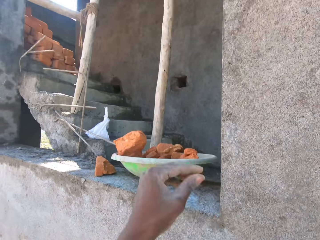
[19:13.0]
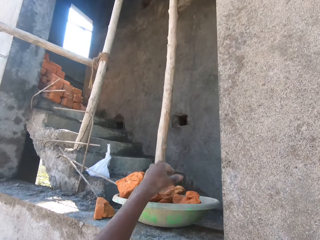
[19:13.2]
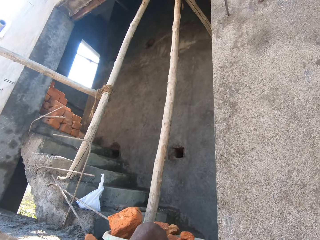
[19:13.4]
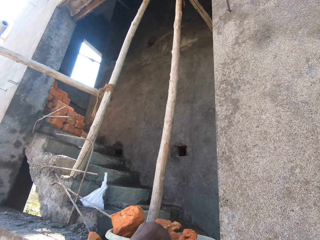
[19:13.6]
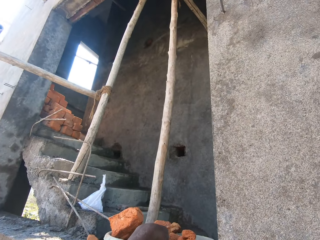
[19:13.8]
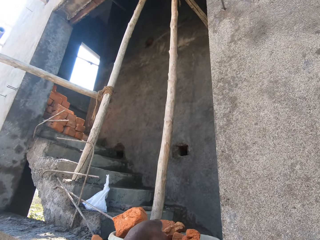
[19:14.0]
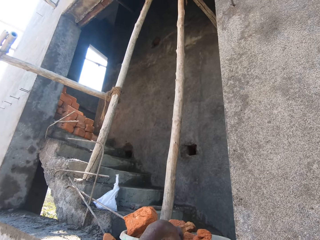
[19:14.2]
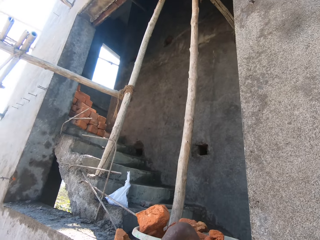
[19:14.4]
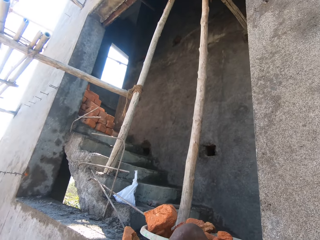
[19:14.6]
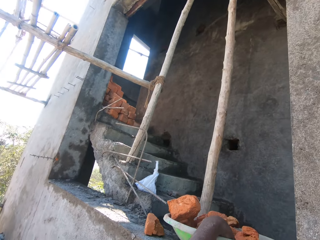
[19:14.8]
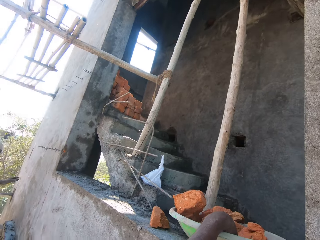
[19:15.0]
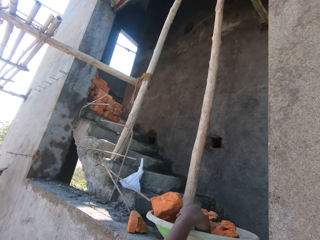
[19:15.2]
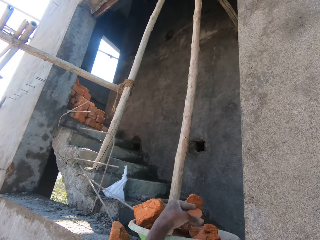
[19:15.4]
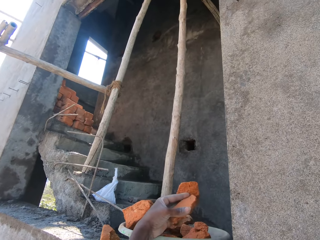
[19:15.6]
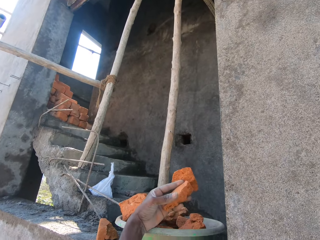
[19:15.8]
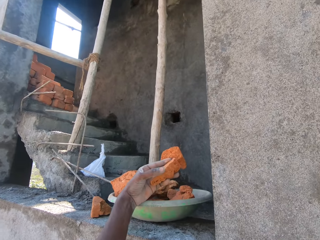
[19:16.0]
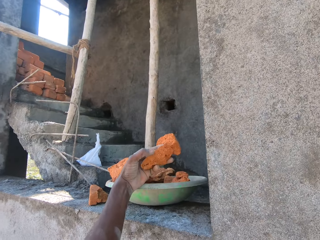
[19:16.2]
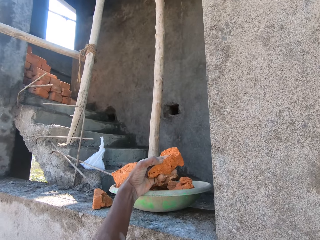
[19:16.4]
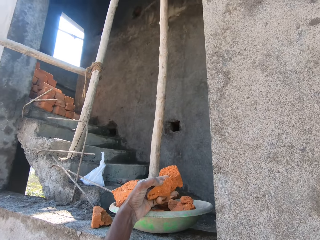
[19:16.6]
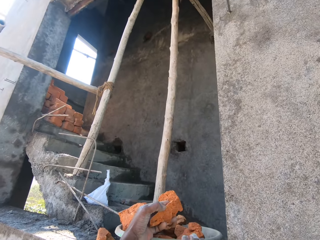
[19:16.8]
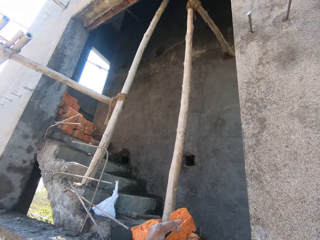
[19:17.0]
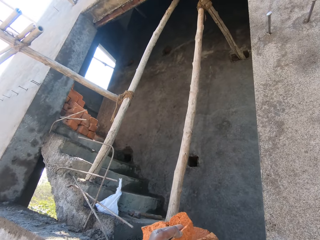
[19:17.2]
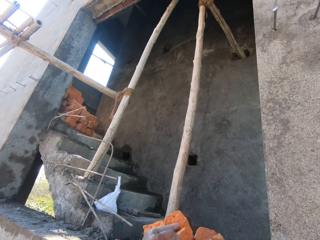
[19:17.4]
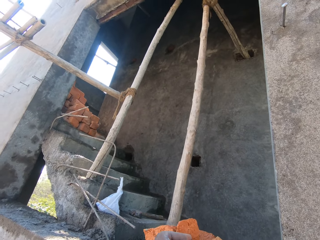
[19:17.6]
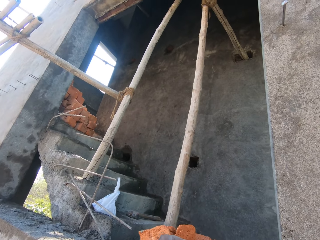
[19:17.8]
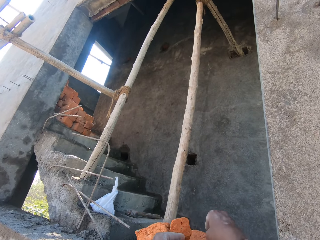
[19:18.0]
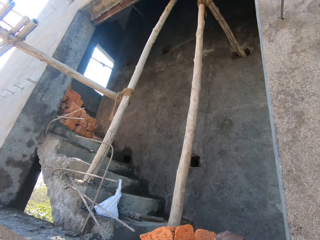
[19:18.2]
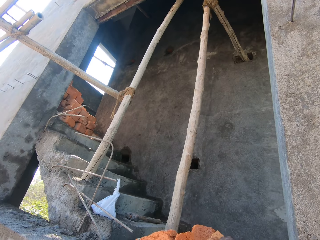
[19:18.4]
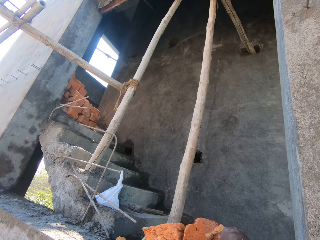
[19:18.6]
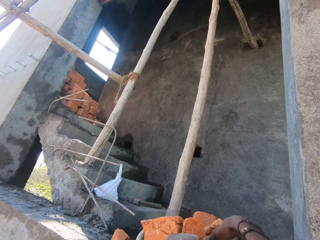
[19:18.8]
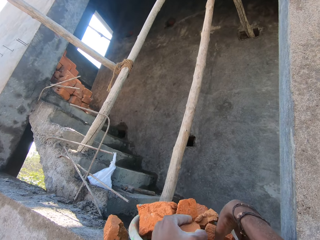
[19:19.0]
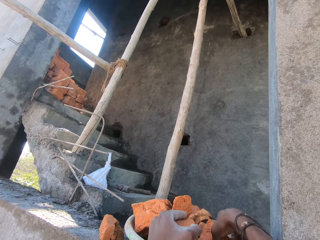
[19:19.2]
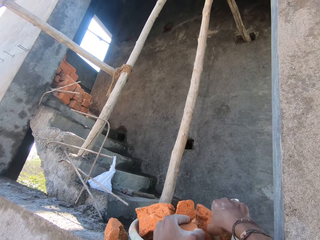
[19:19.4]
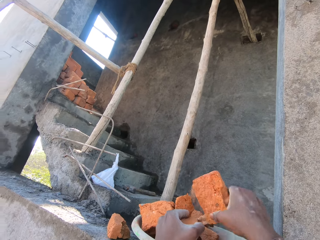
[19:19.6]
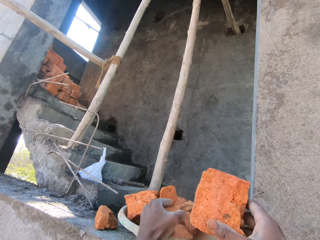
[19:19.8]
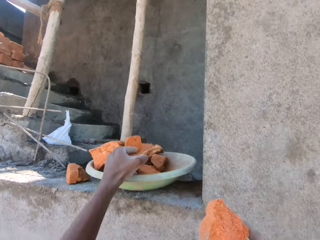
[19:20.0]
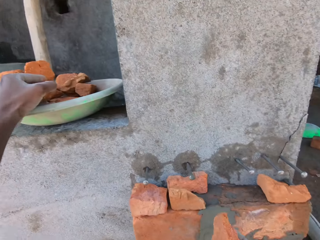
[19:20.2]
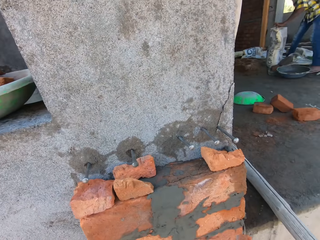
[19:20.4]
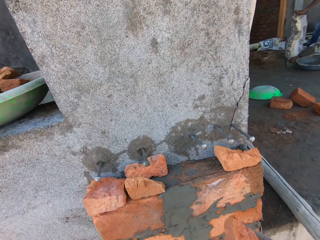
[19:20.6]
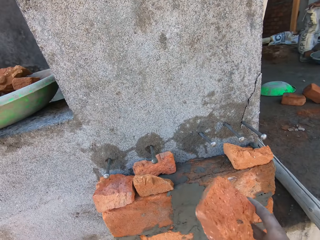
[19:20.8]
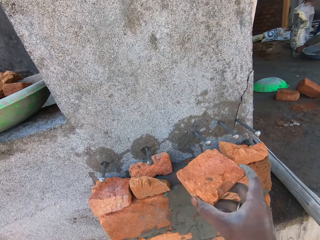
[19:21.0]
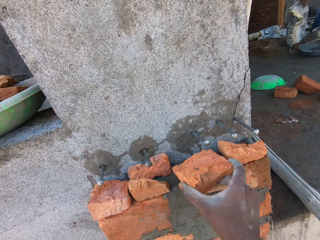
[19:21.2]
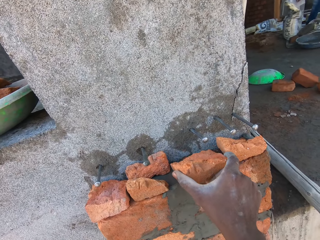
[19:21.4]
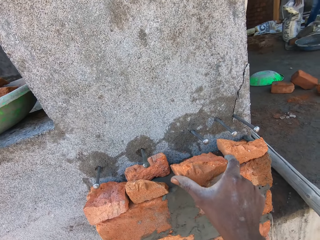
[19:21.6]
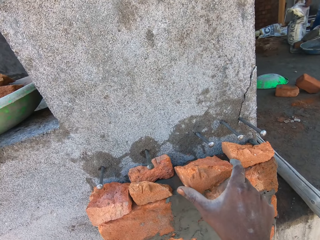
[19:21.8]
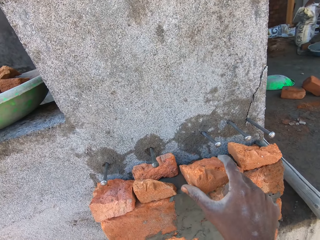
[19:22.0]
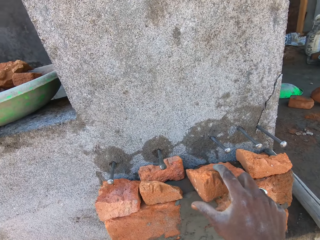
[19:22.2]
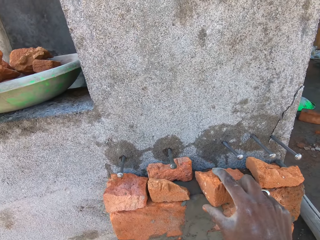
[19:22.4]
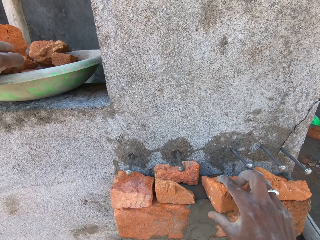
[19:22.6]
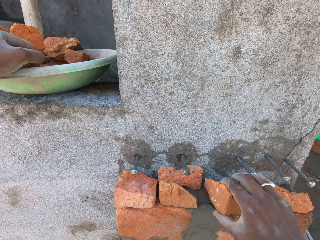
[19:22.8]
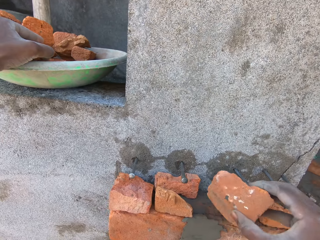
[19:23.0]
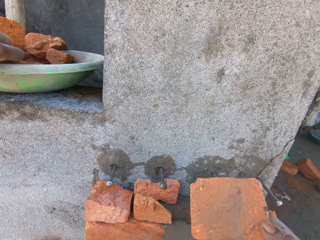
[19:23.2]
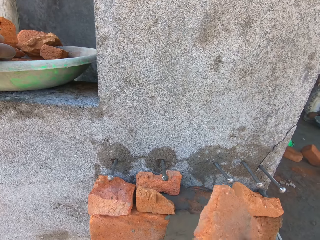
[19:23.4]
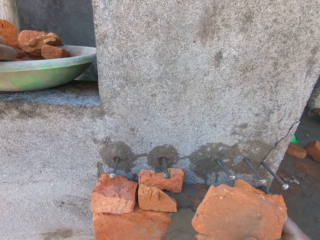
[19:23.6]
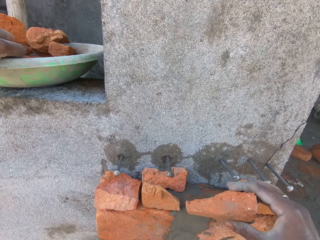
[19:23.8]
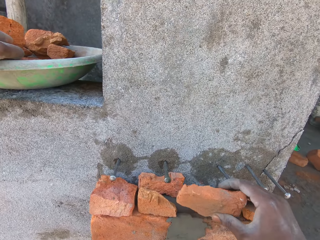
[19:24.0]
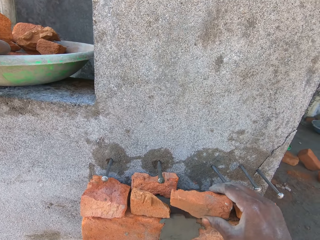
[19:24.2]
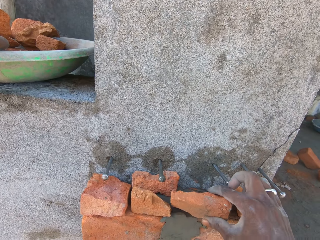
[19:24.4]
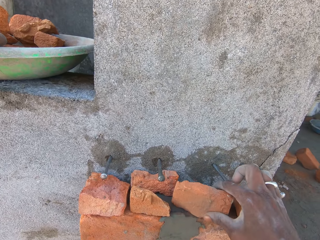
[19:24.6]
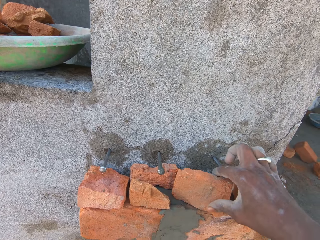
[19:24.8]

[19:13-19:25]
The camera wearer takes out a brick from the pan on the concrete deck with his left hand. He takes out a brick from the pan on the concrete deck with his right hand. He sets the brick in his right hand on the bricks on the wall.

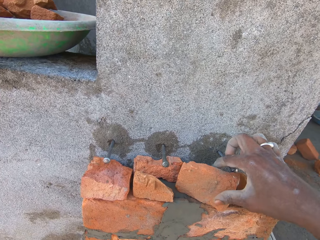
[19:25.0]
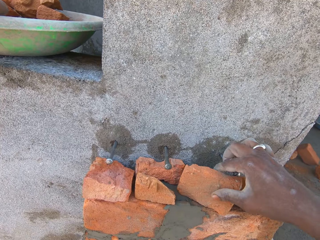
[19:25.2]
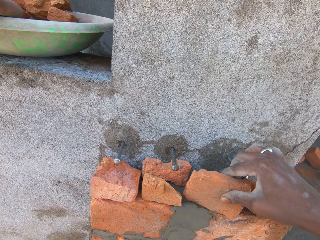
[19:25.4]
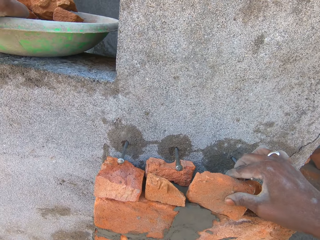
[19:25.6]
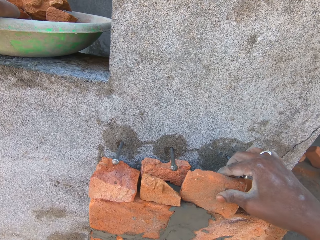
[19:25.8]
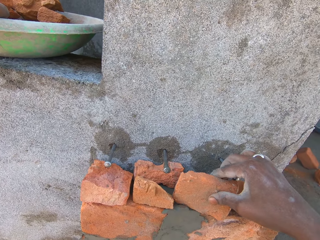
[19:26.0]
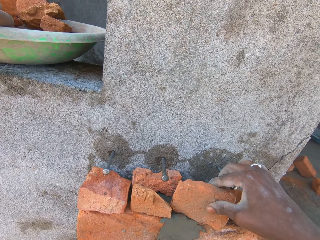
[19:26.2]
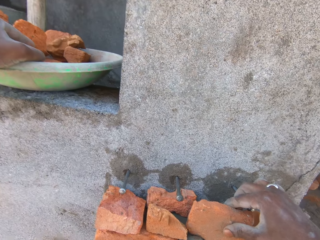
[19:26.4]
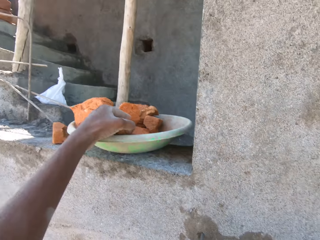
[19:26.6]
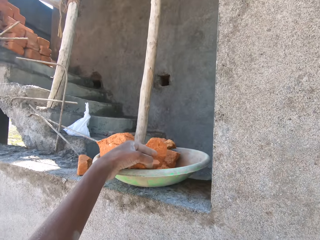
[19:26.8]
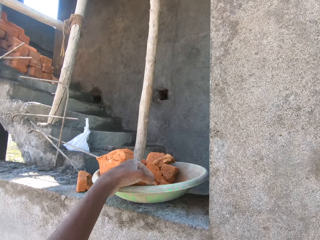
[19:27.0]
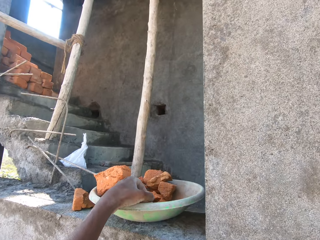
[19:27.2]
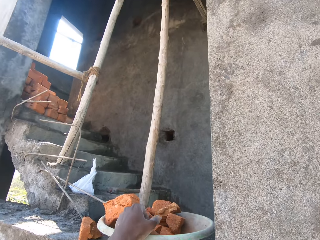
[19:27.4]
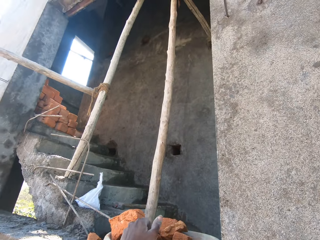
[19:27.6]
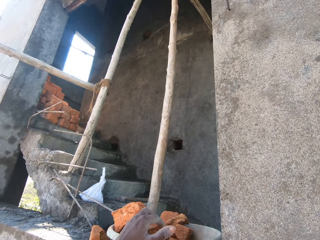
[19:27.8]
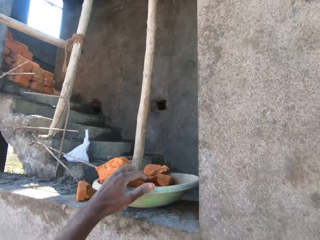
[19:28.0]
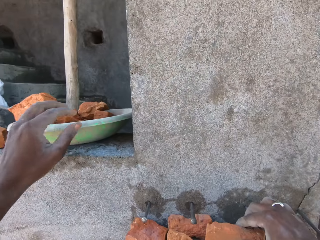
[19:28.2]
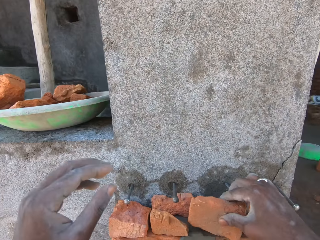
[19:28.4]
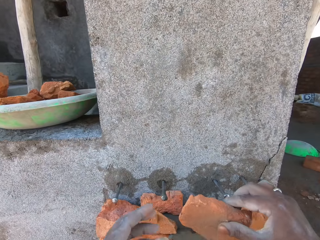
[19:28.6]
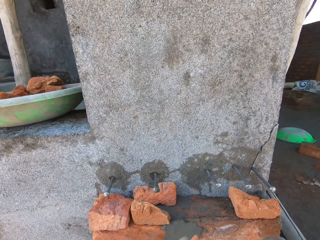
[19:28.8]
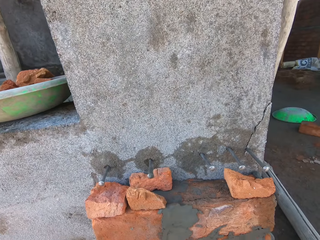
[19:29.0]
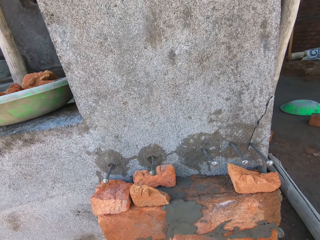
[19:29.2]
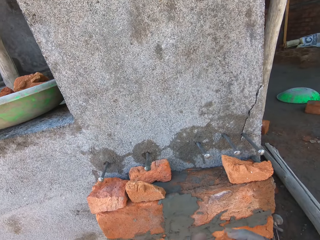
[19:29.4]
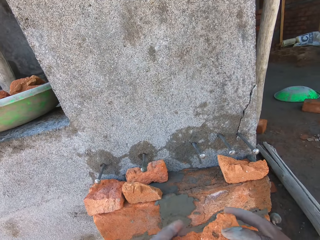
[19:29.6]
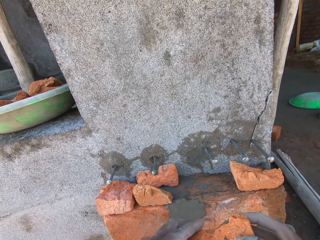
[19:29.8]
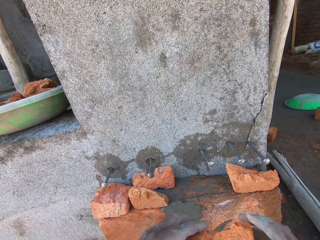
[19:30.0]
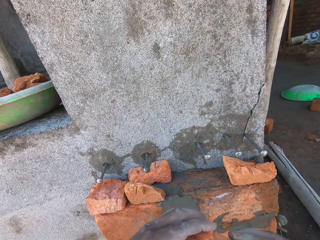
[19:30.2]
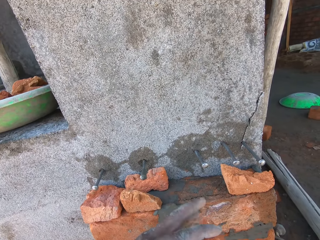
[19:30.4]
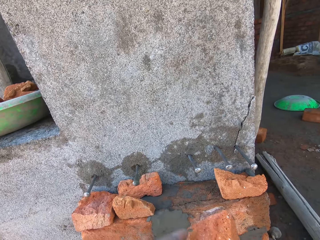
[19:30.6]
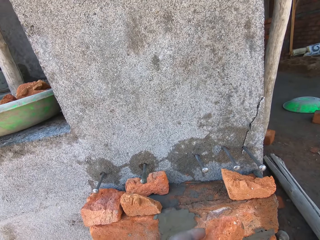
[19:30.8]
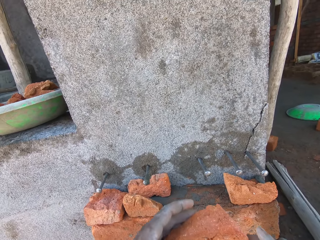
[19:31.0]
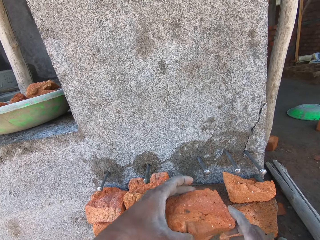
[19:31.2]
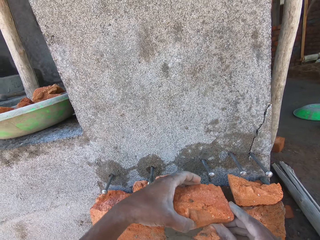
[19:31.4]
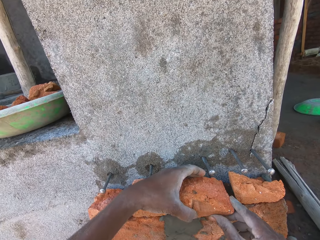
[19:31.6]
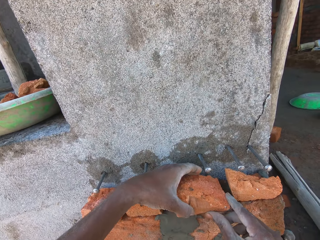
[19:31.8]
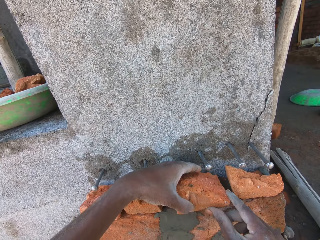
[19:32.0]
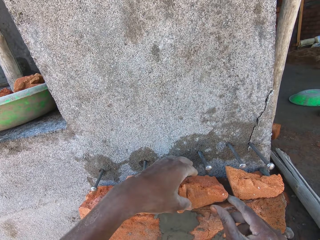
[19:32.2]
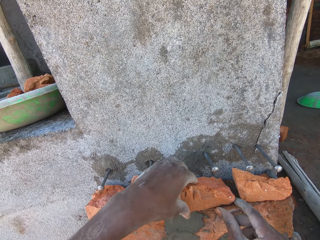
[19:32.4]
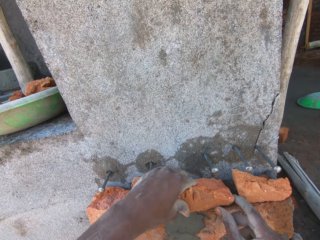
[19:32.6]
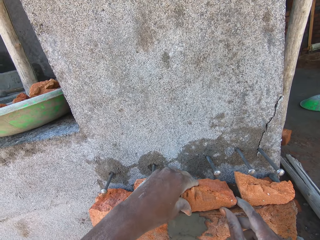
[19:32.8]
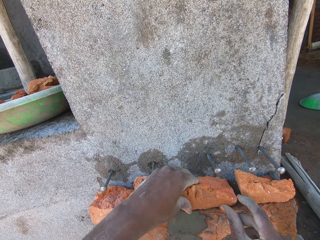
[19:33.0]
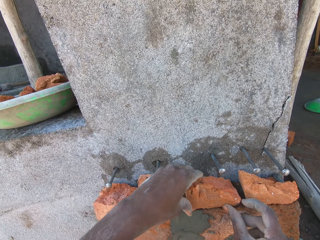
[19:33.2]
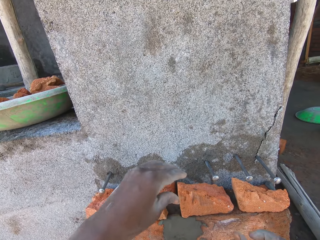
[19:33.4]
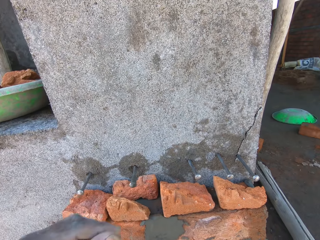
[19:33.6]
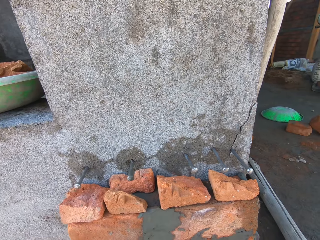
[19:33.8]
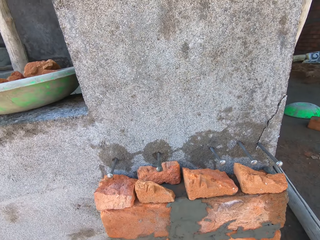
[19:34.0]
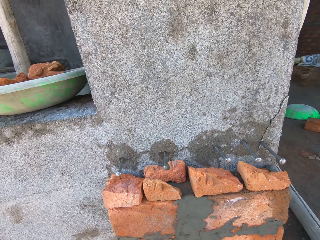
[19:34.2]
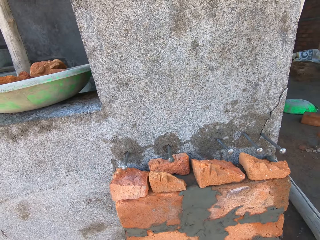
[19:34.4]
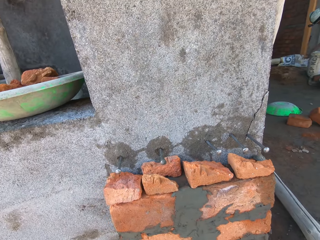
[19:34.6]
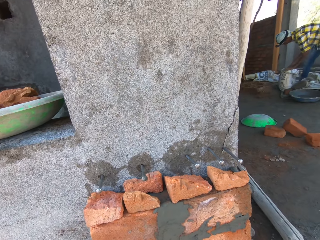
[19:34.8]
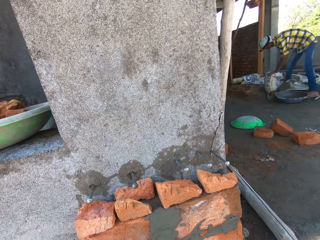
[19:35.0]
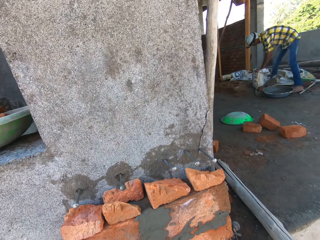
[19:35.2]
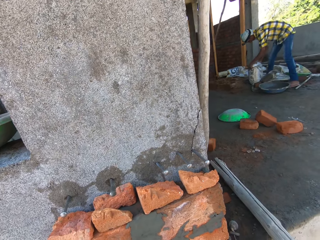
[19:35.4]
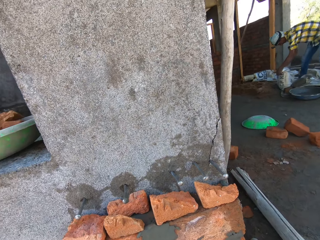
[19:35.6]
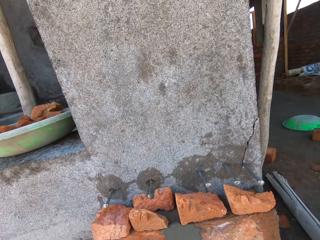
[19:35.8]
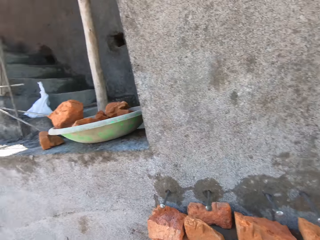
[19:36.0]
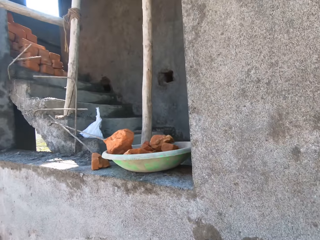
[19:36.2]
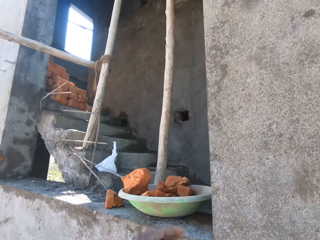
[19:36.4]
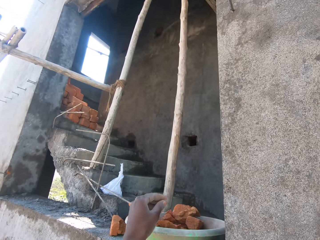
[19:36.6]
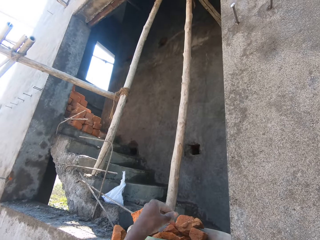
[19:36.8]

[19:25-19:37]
The camera wearer drops the brick in his left hand in the pan on the concrete deck. He picks up the brick from the bricks on the wall with his right hand. He sets the brick on the bricks on the wall with his hands. The man scoops cement from a sack bag on the concrete deck with his hands.
